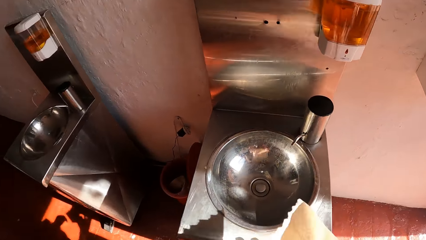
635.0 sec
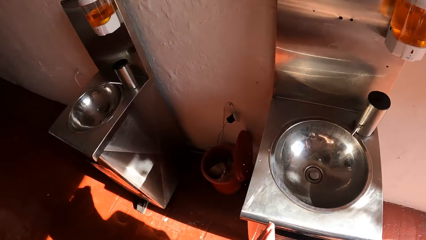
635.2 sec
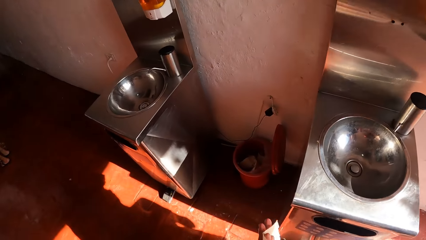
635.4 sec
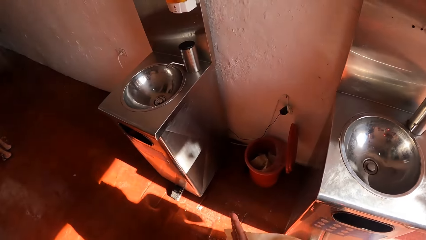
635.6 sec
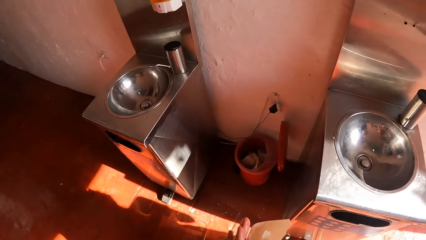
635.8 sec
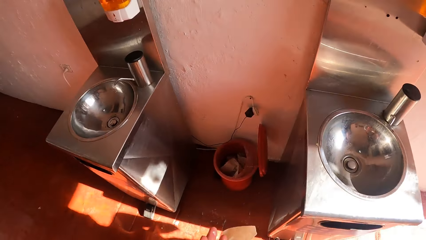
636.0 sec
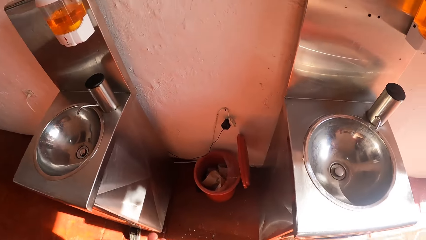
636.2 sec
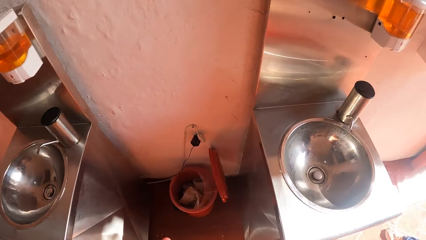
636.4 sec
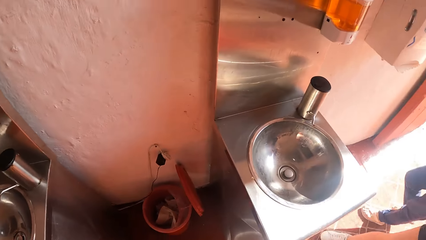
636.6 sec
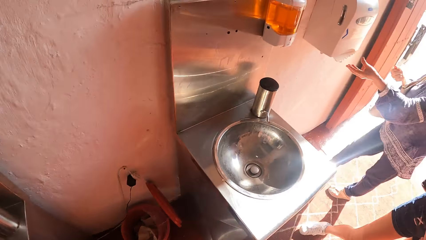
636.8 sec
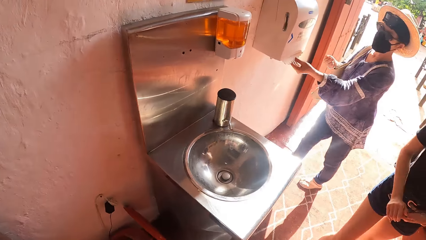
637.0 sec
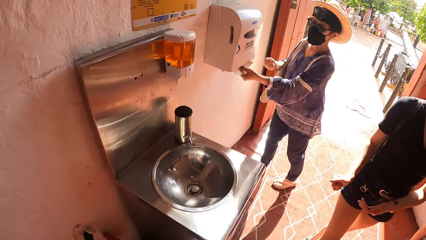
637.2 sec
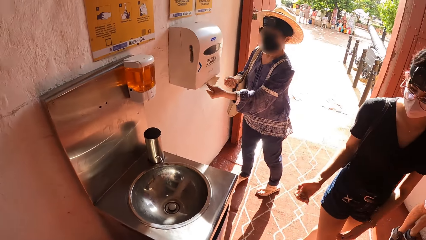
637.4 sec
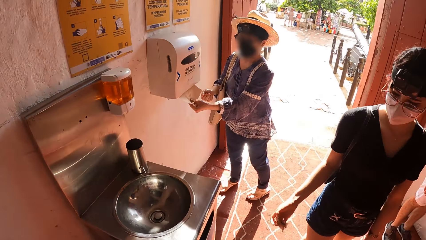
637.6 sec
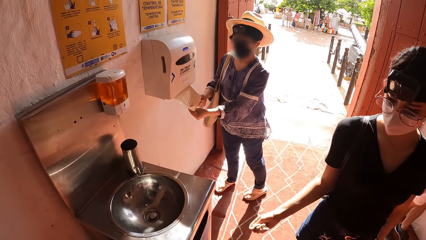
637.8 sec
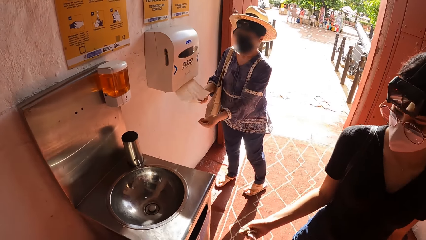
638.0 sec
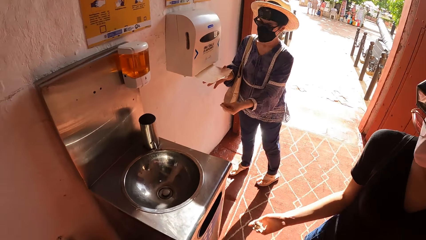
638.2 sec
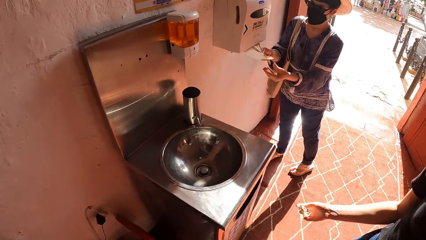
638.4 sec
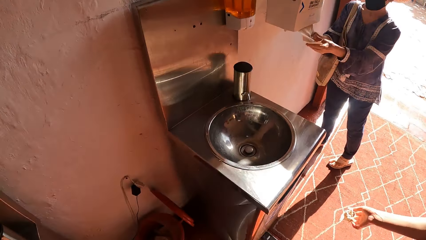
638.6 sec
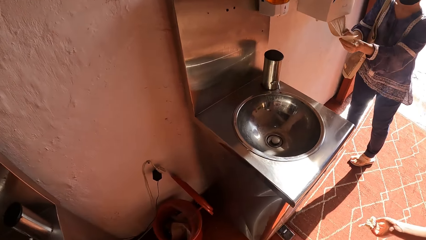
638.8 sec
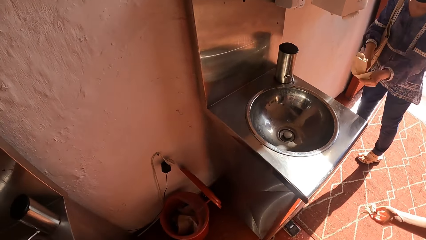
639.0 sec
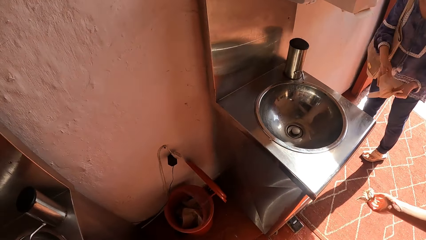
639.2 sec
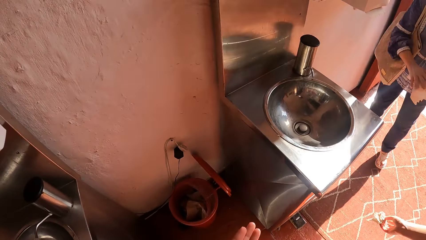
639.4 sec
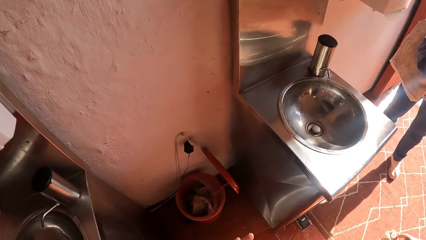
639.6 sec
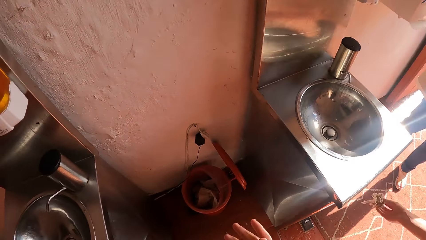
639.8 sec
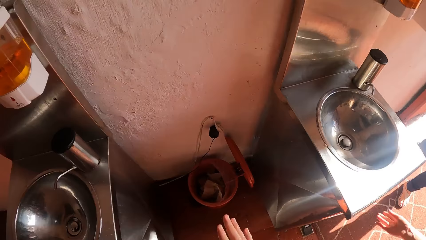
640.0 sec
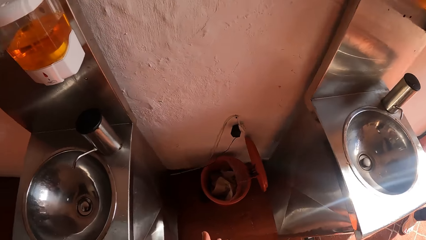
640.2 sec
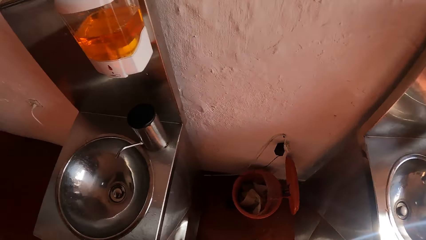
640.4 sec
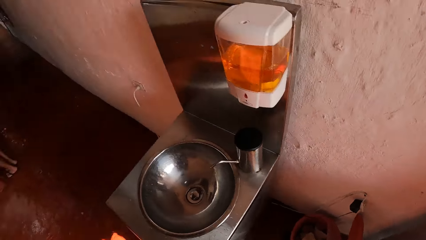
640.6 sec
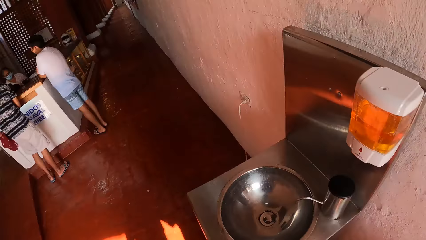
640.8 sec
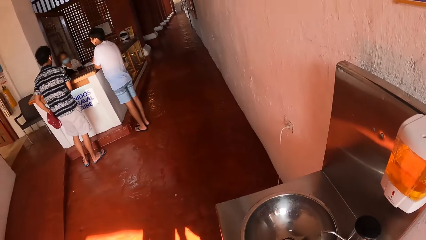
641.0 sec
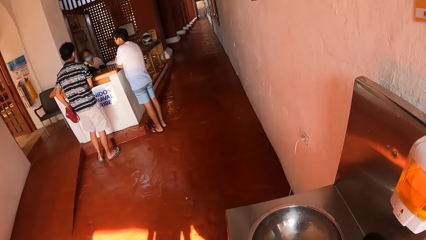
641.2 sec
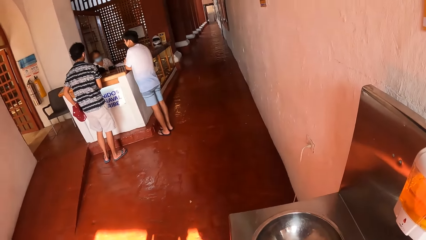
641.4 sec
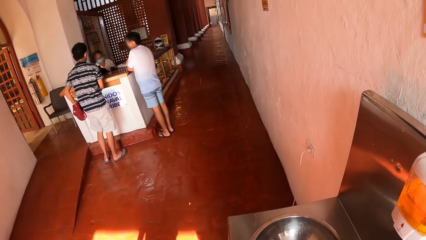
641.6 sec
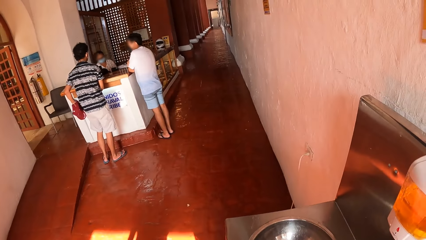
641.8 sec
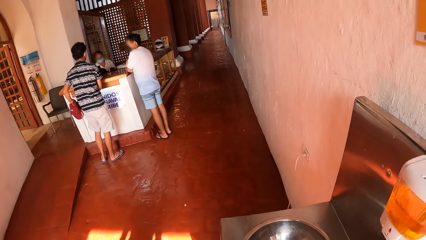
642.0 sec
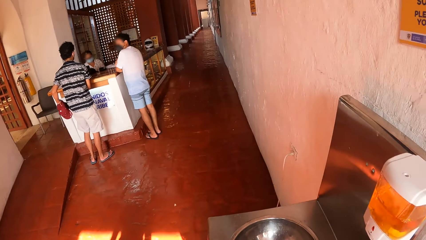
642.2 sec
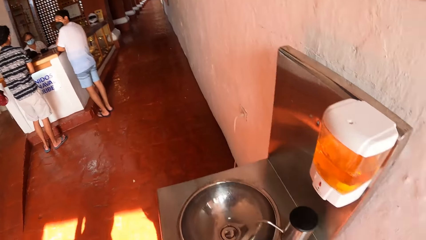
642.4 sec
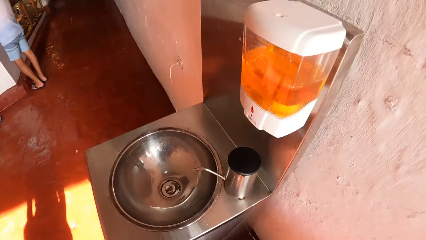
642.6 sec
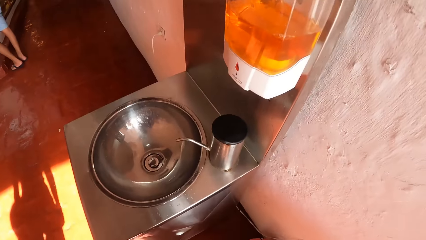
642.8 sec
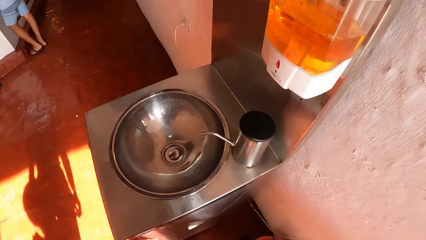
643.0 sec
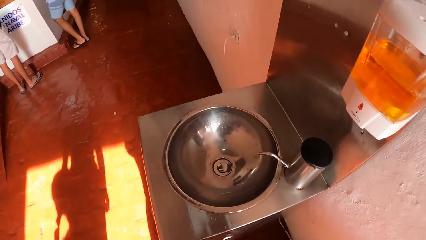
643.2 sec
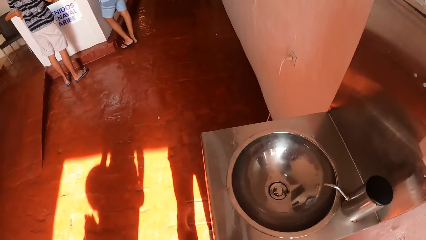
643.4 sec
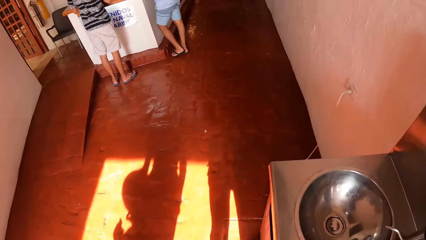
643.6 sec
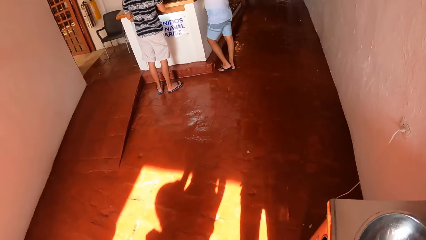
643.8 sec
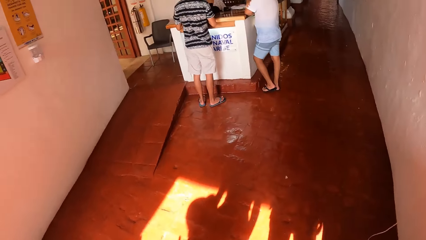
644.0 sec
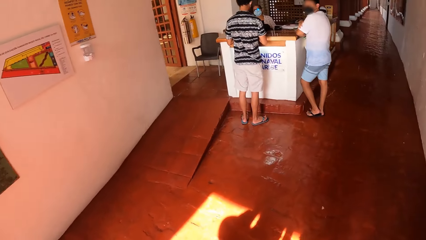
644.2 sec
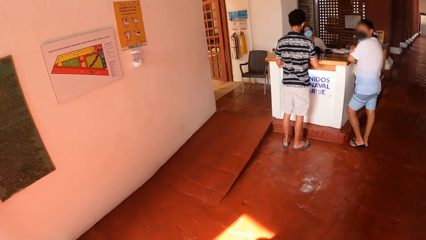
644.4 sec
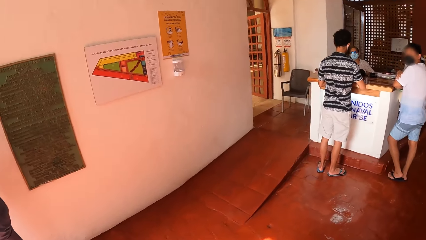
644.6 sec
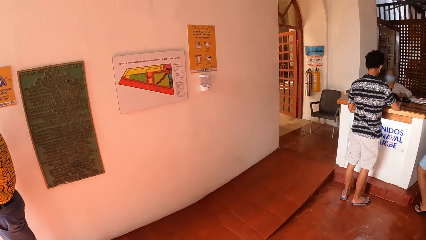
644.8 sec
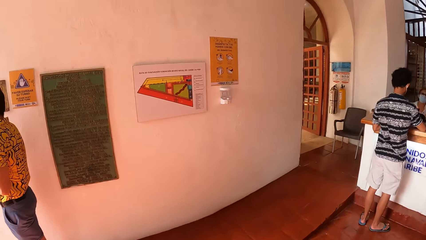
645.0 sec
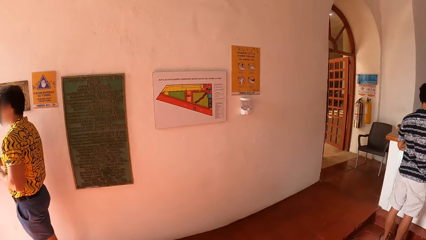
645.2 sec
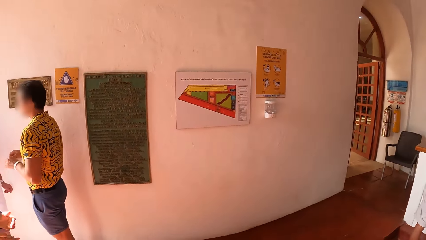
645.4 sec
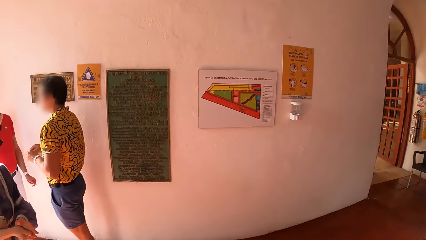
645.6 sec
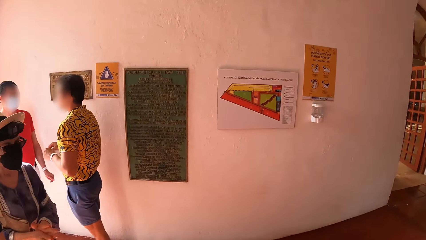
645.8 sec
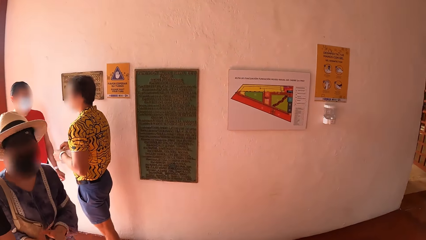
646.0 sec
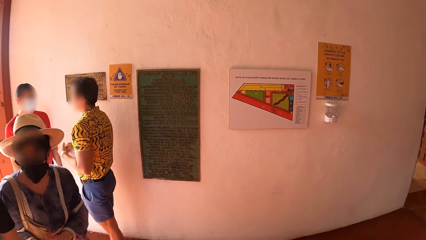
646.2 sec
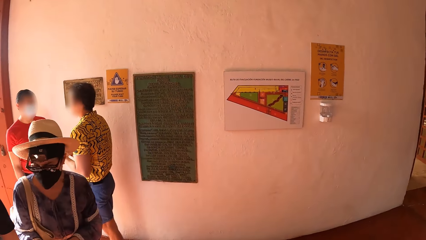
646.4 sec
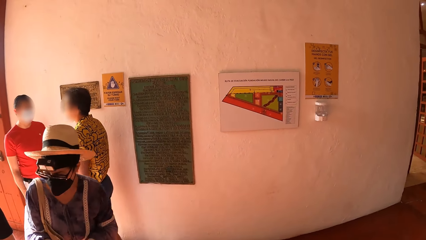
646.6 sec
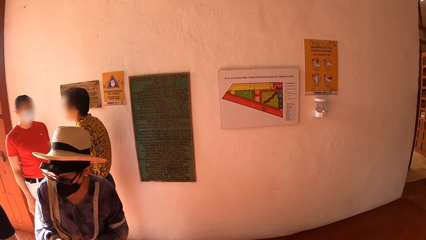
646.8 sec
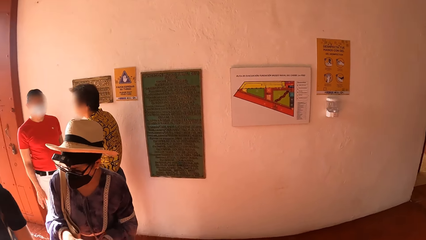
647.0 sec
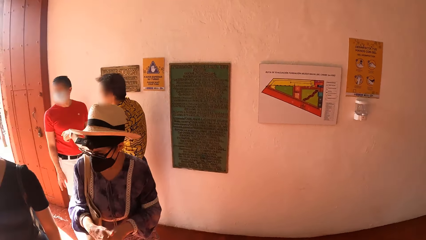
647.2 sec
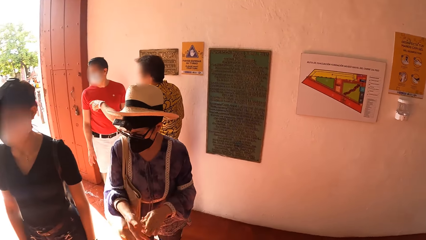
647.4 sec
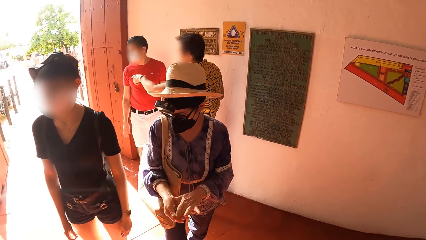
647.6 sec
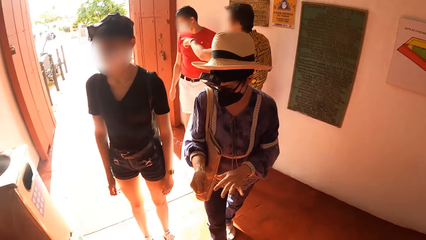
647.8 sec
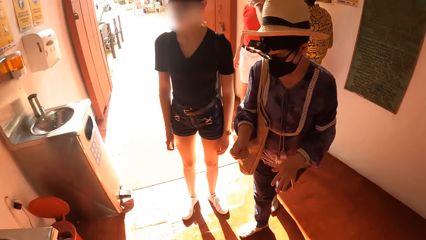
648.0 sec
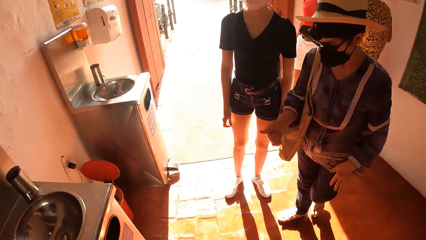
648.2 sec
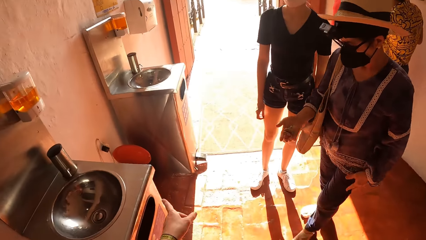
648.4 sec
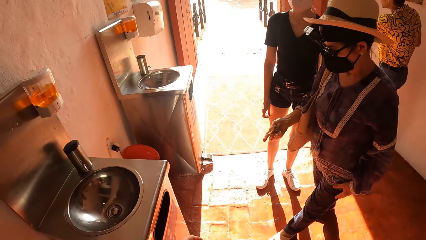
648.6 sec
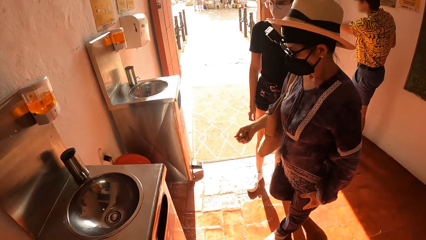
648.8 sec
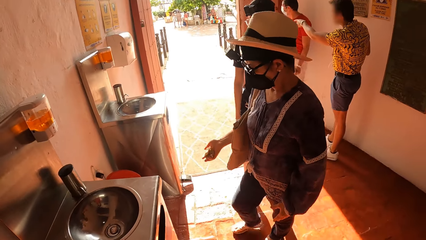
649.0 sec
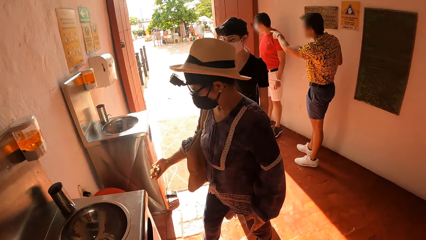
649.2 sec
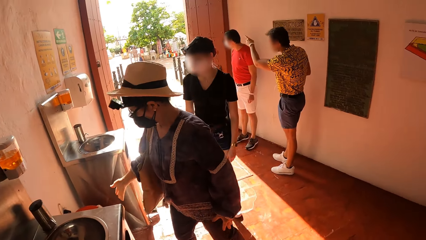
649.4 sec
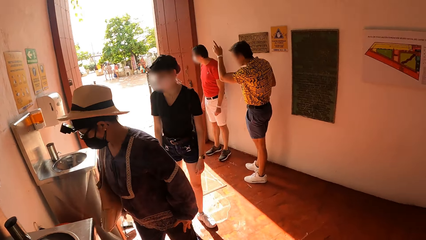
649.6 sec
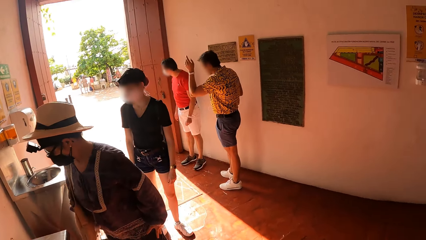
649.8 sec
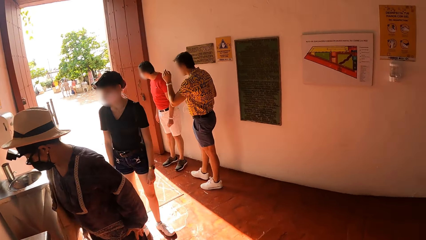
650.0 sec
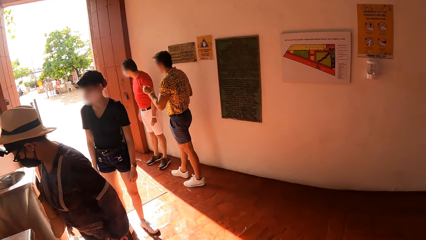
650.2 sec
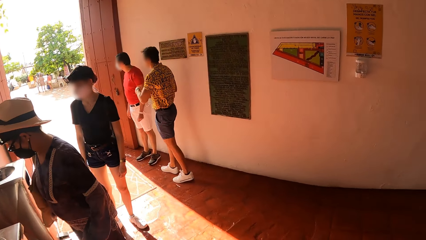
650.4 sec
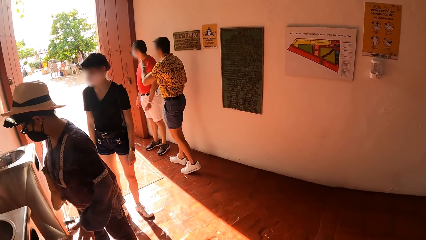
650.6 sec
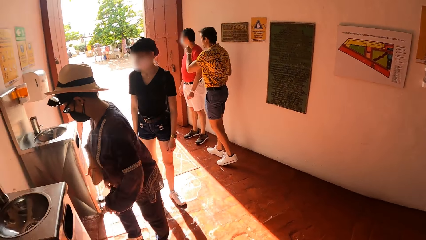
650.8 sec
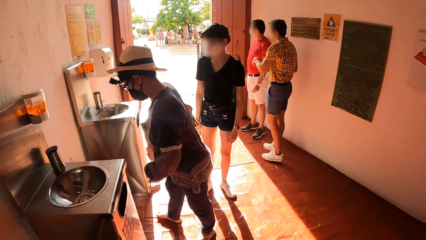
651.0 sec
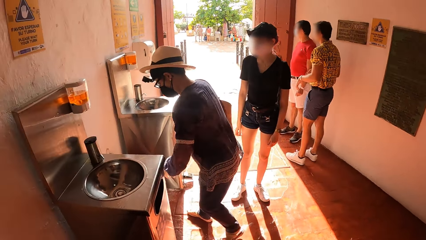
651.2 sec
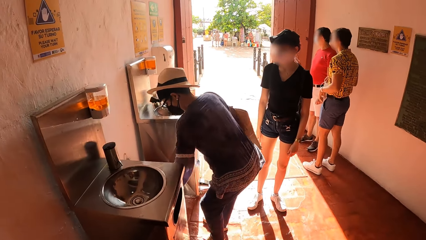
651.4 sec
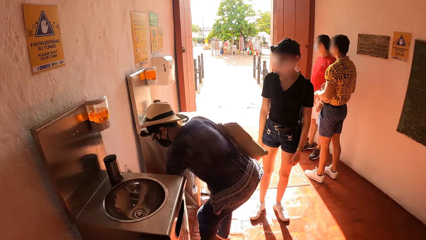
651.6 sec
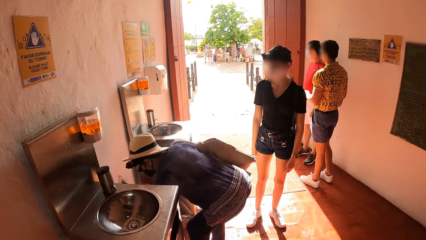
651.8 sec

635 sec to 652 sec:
The camera wearer wipes his hands with the tissue. A woman dries the hands. The woman pulls a tissue or serviette from the tissue dispenser with her right hand. A man throws the serviette away. The camera wearer looks around the room. Another man interacts with a third man. The first man stands in the room. The second man points outside with his left hand. The woman throws the tissue in the bin with her right hand and reaches for the trash can.
